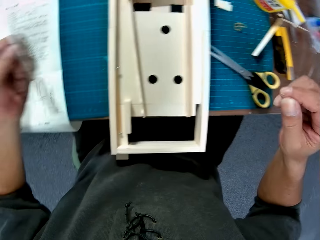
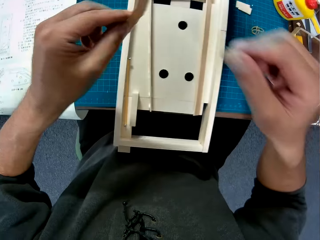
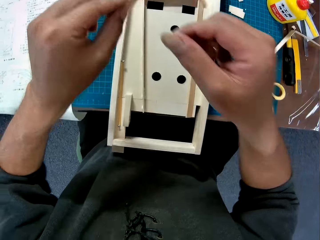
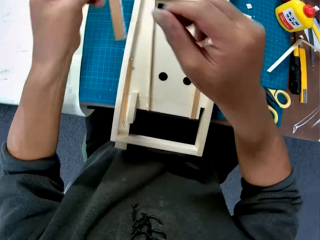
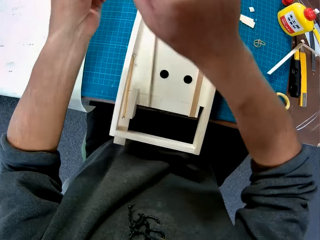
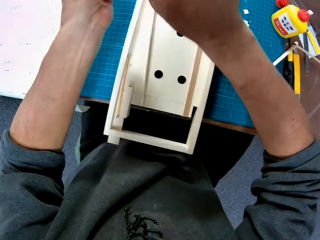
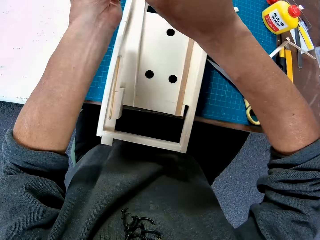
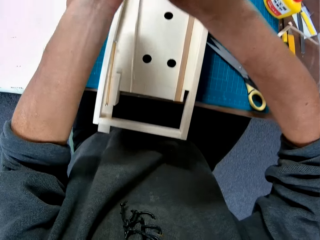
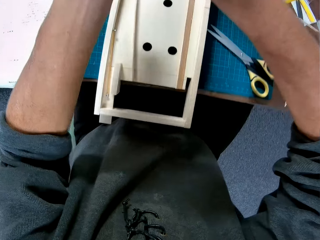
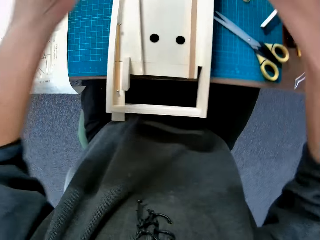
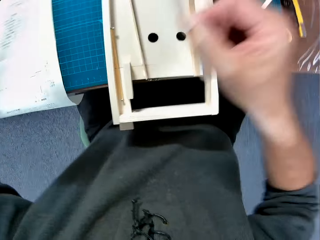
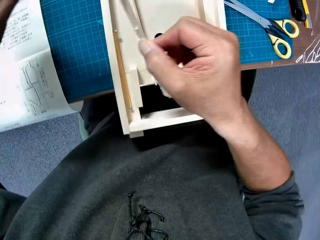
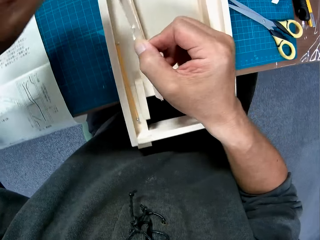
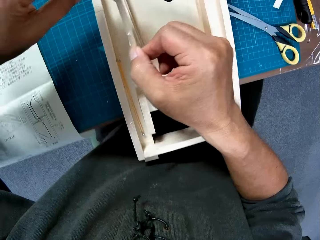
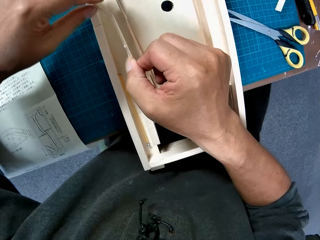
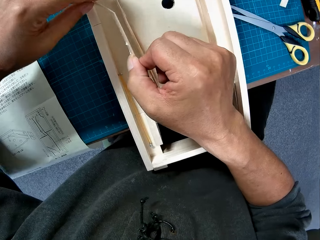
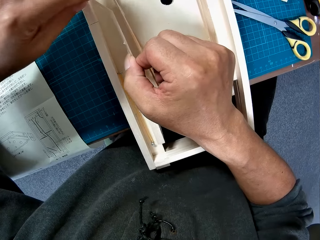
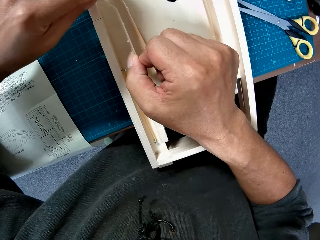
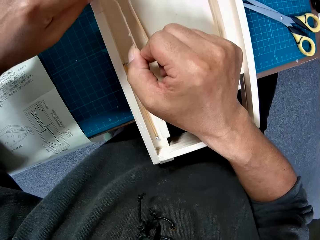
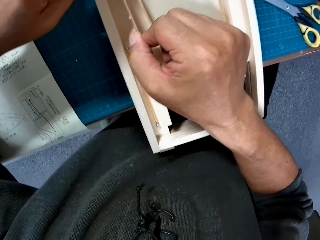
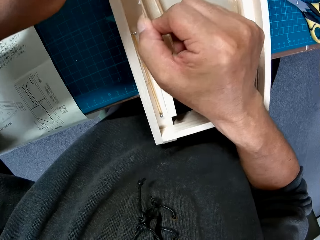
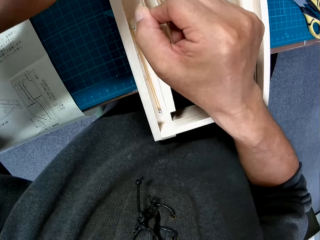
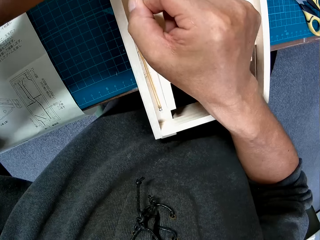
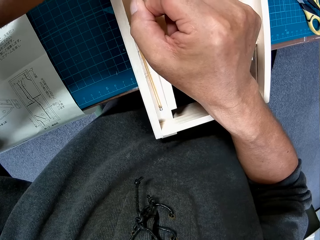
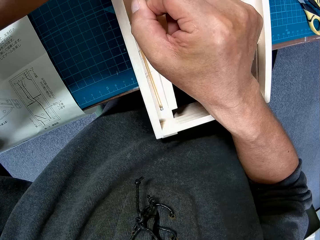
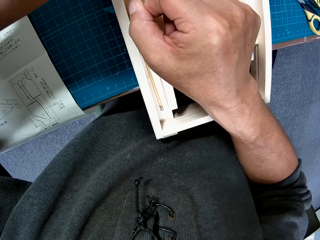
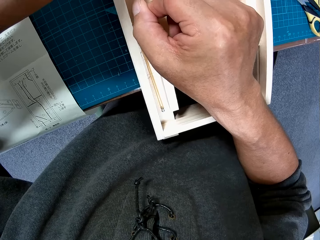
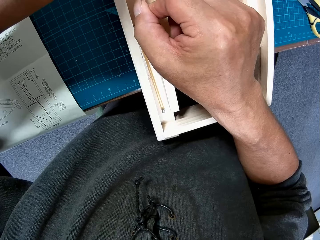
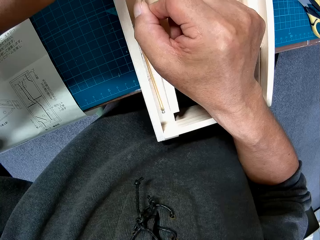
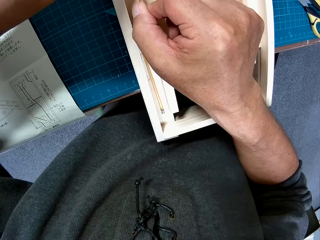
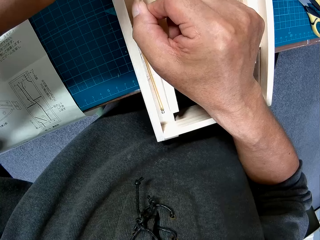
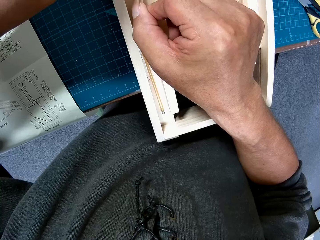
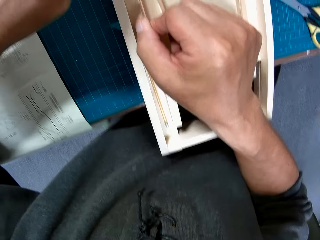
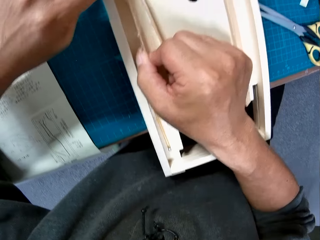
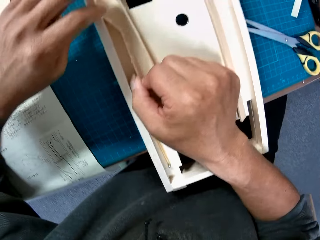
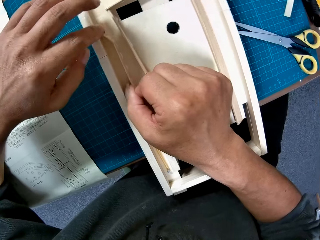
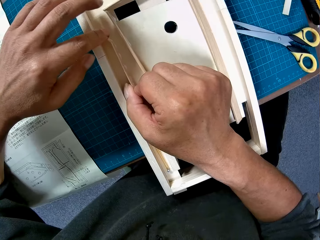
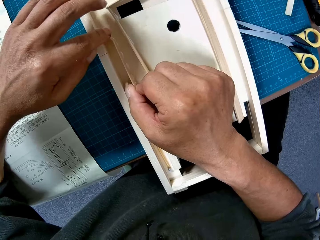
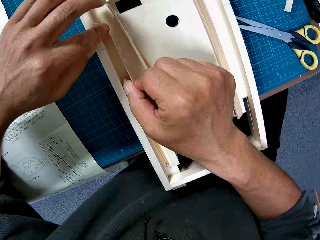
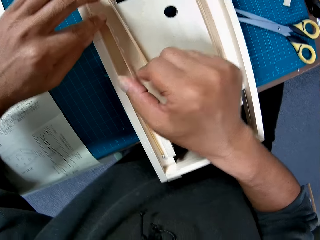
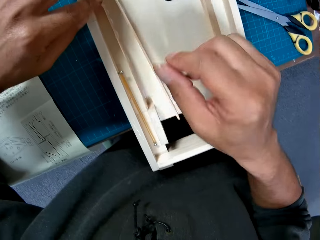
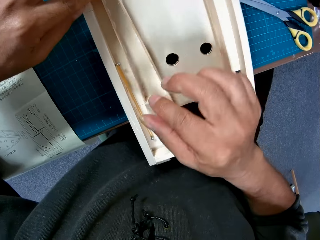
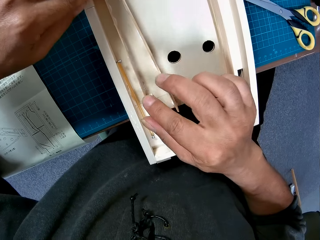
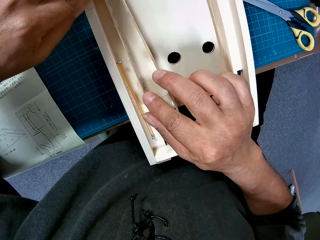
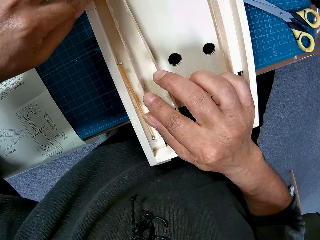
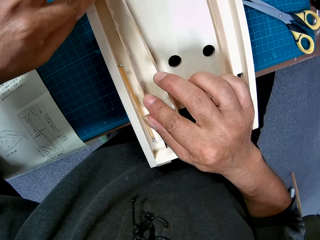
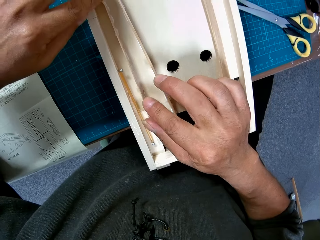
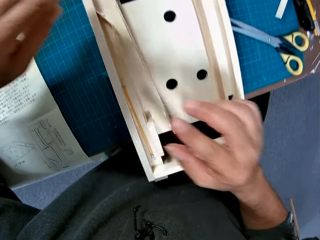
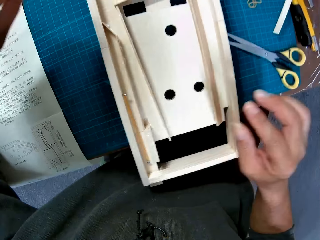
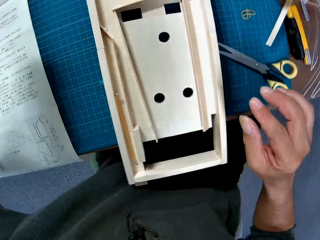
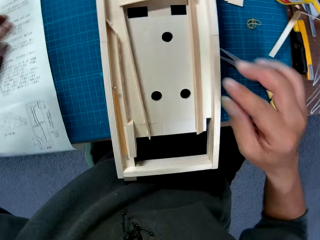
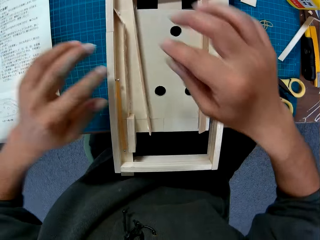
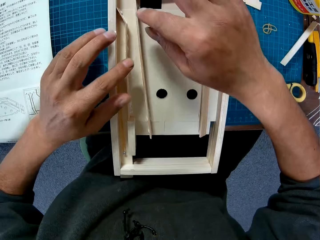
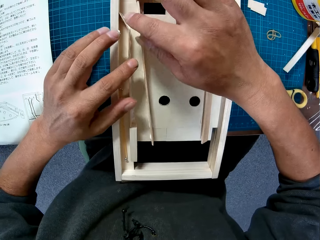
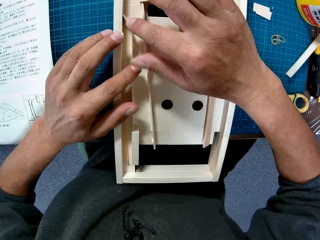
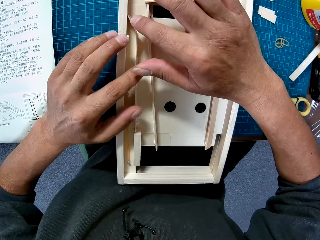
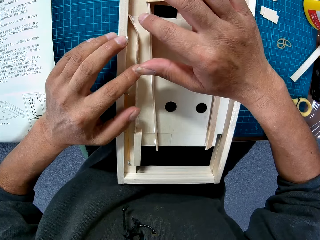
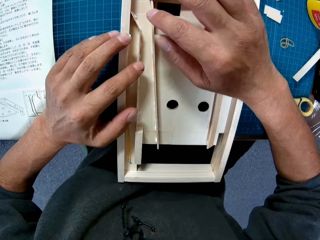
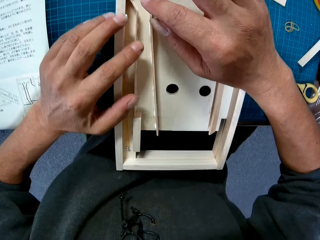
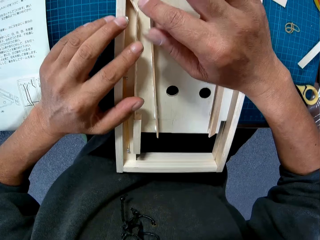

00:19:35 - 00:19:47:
The camera wearer places a piece of wood or paperboard in a wooden or paperboard model with both hands. They adjust the piece of paperboard on the paperboard model.

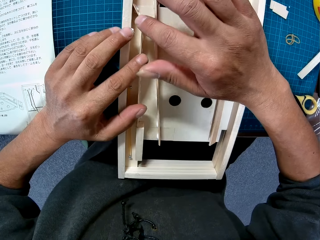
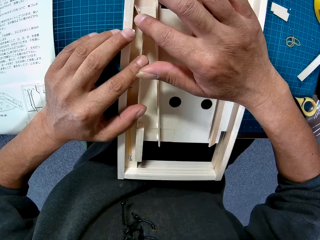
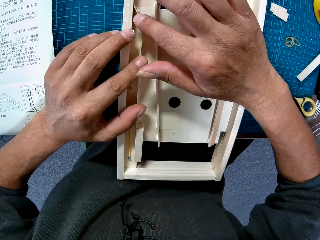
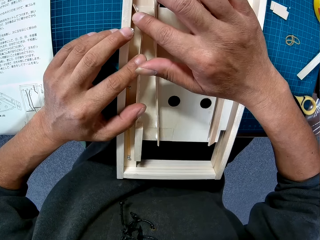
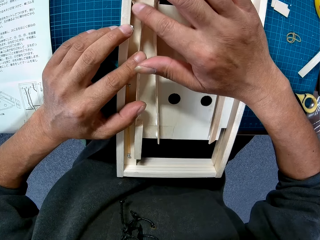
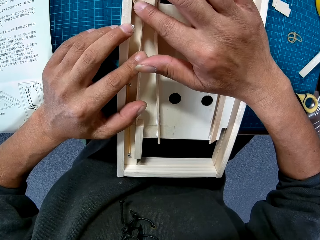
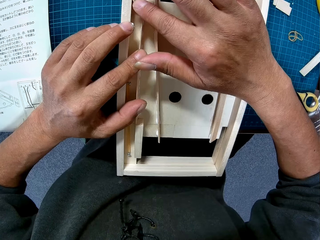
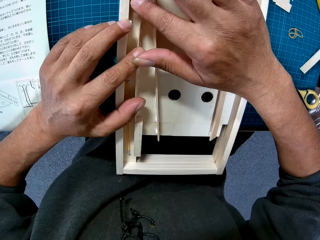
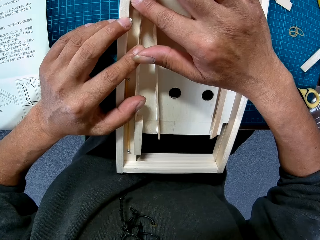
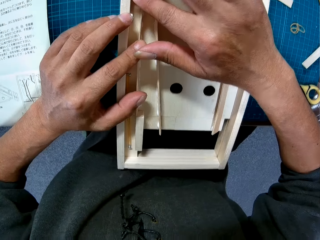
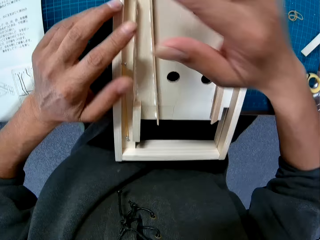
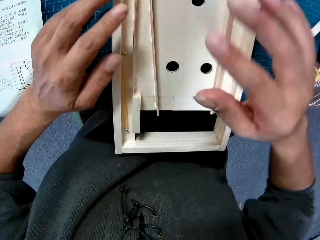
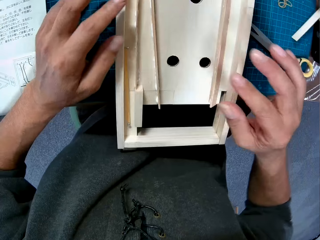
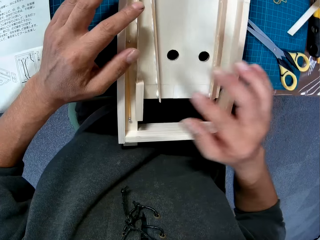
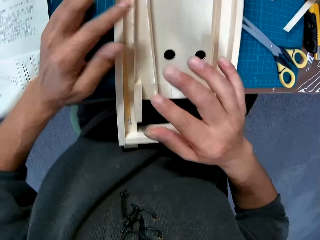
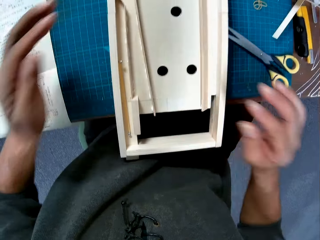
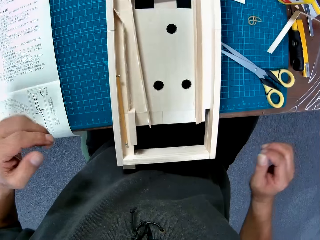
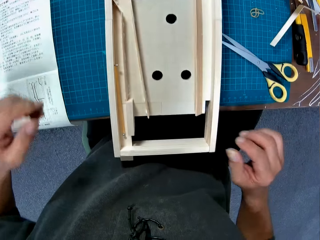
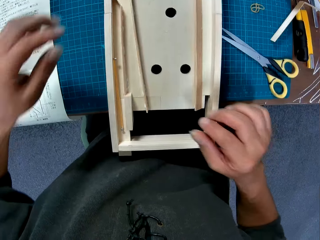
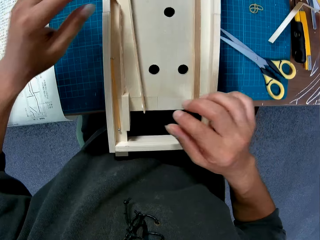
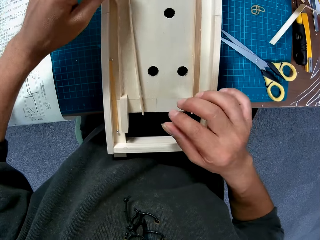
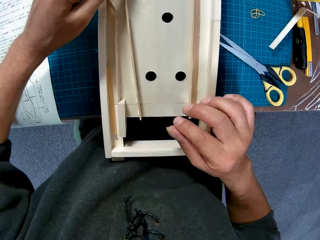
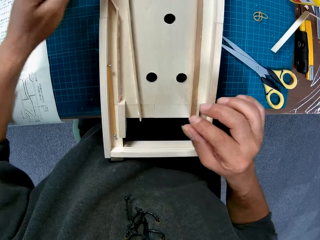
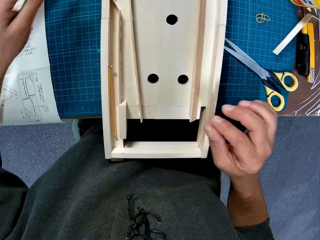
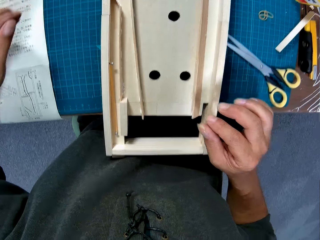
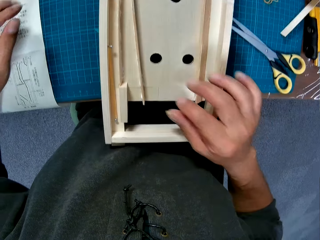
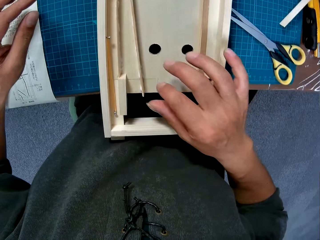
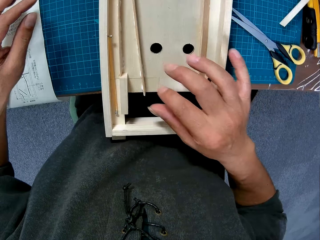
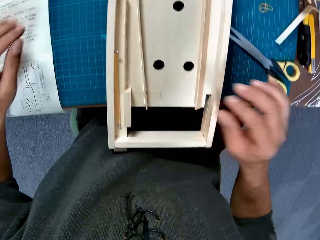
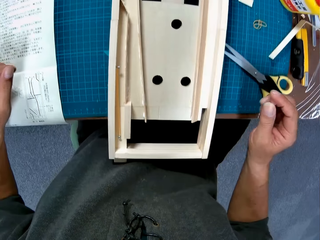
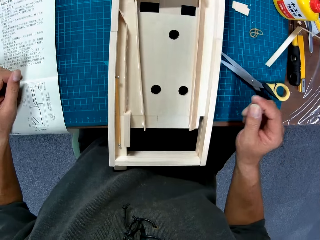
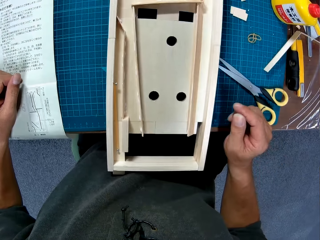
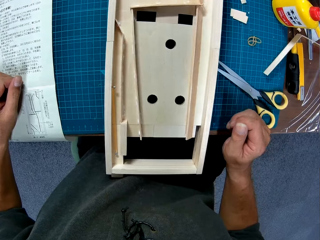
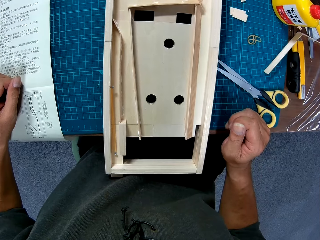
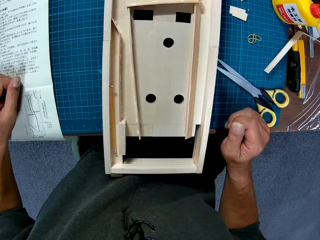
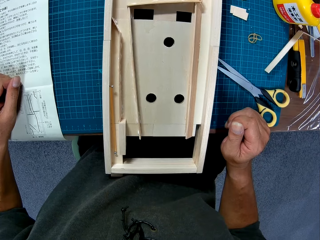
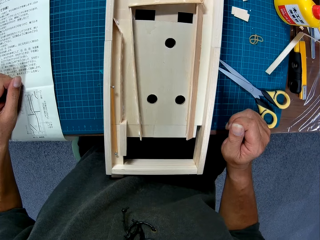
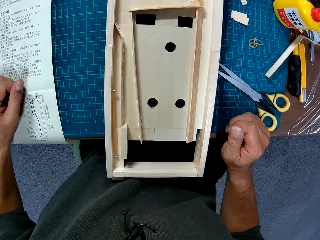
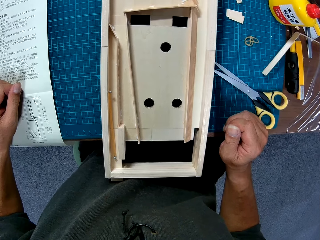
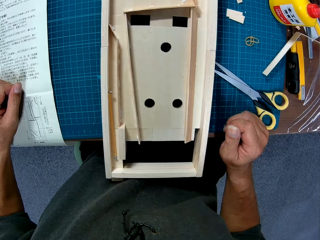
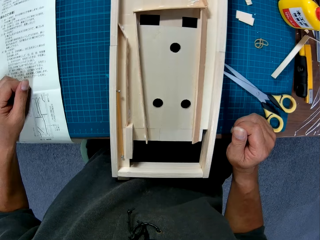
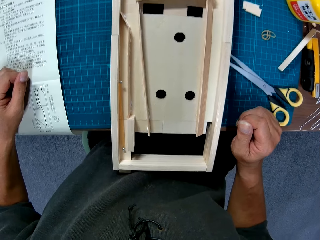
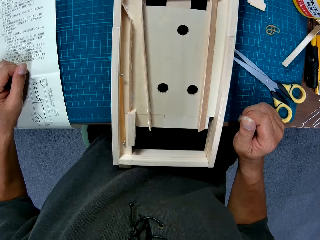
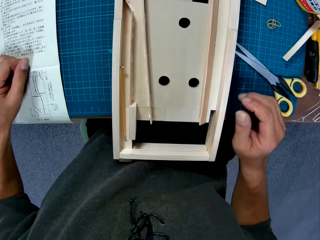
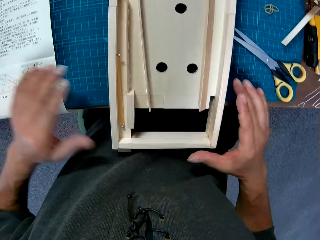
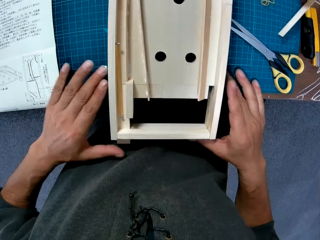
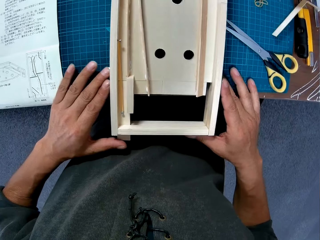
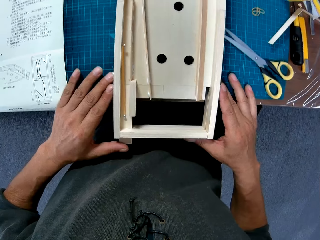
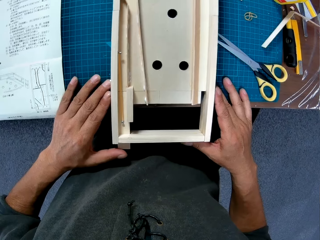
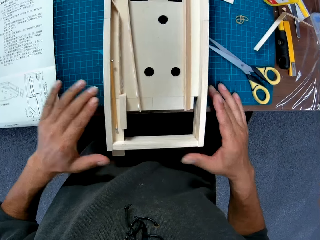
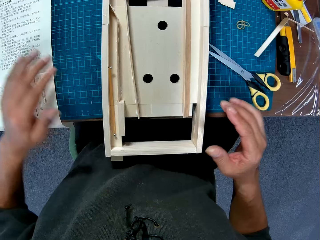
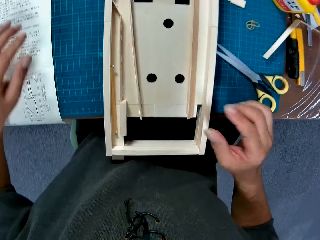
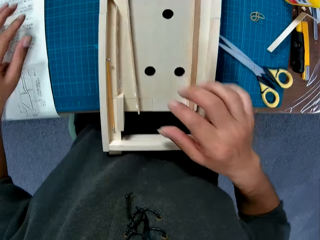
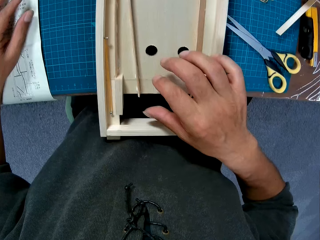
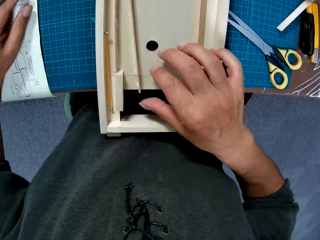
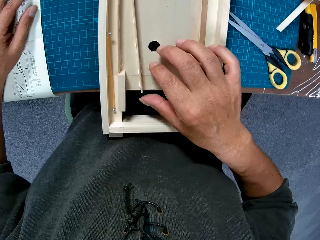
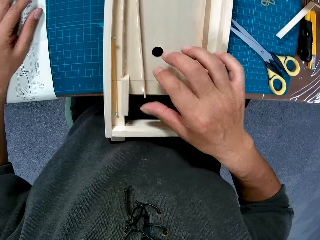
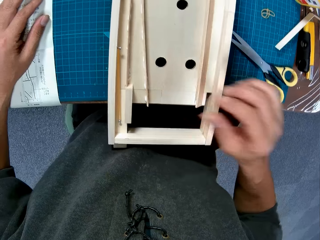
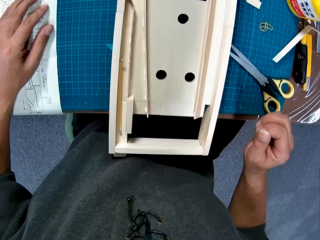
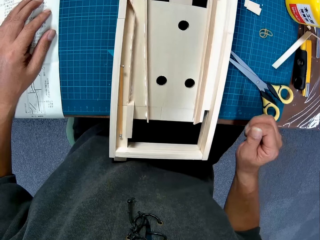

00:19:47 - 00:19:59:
The camera wearer lifts hands up away from a paperboard. They look around a table. They adjust the wooden model with both hands. They adjust a piece of paperboard on the table.
